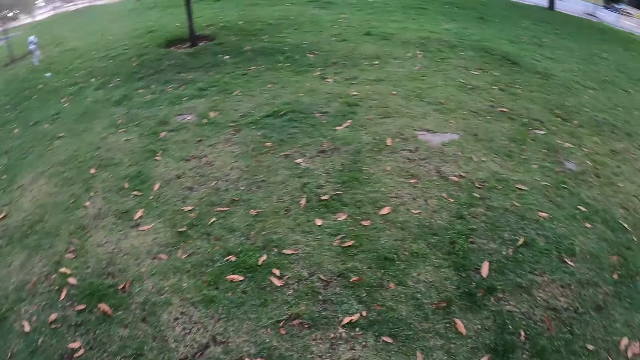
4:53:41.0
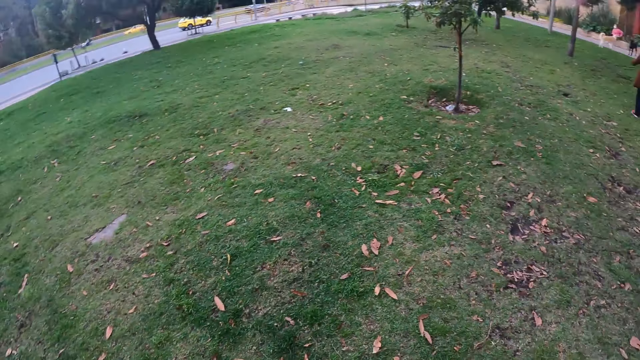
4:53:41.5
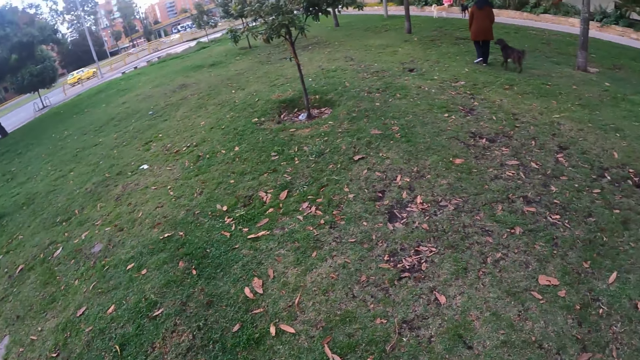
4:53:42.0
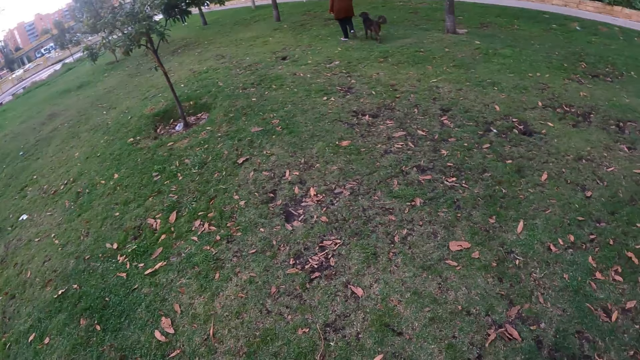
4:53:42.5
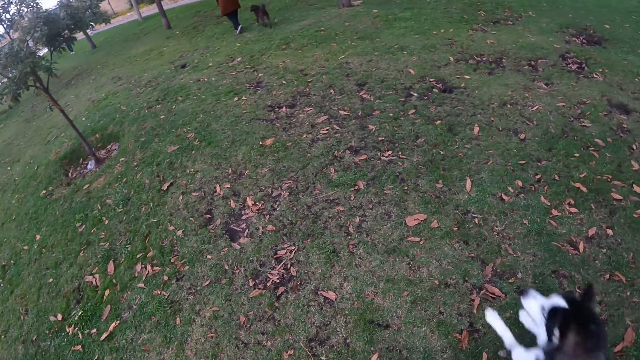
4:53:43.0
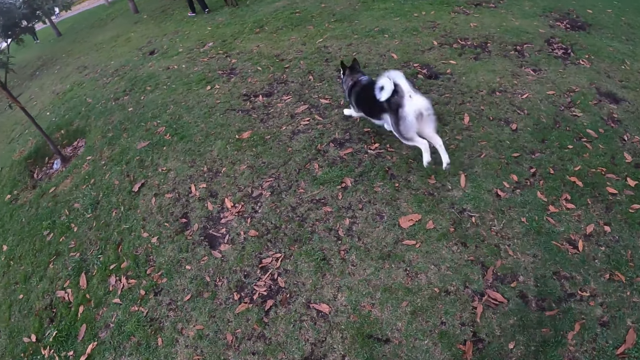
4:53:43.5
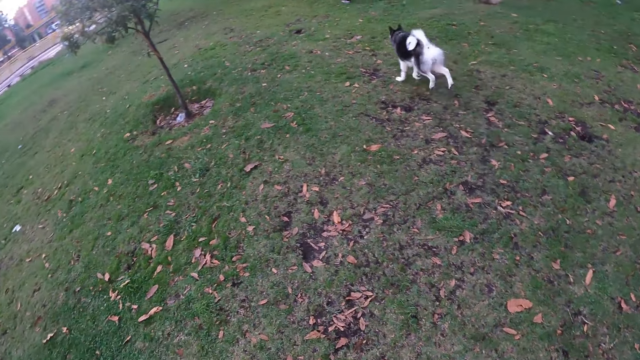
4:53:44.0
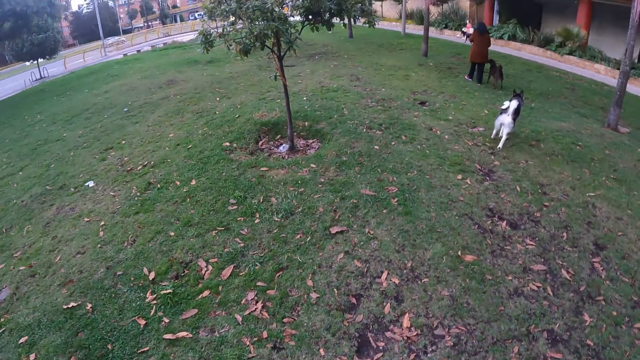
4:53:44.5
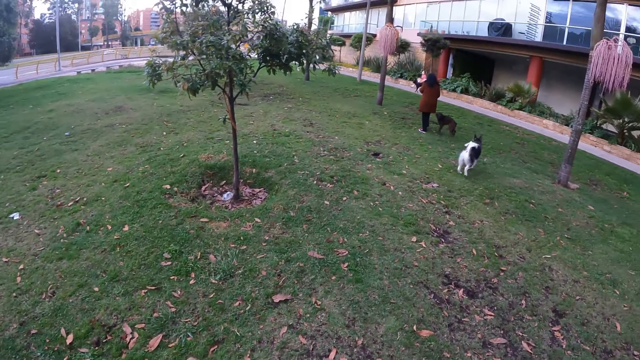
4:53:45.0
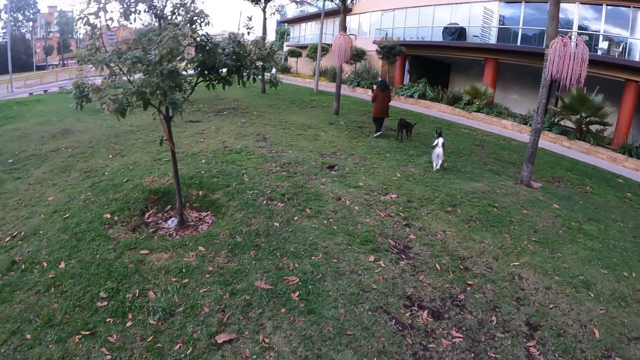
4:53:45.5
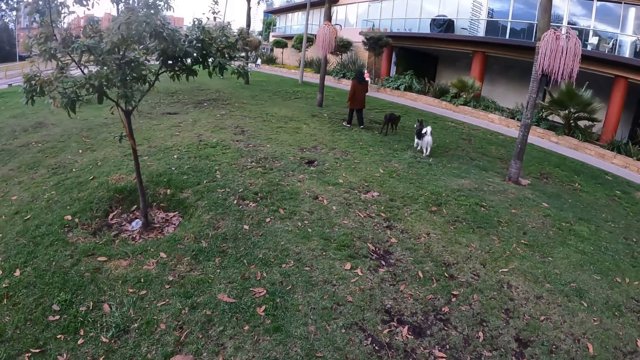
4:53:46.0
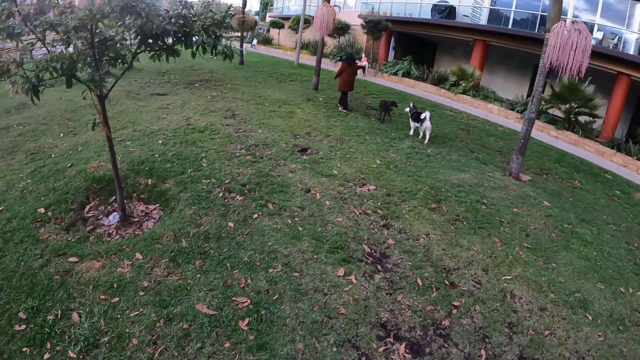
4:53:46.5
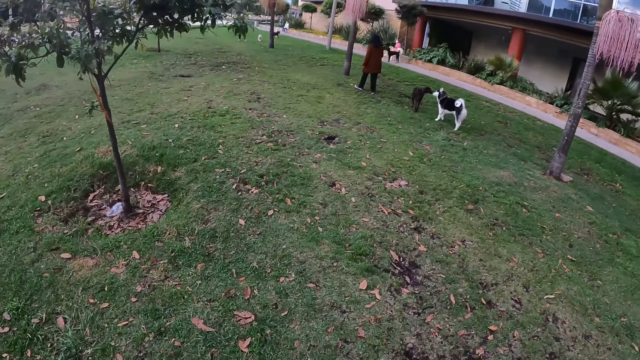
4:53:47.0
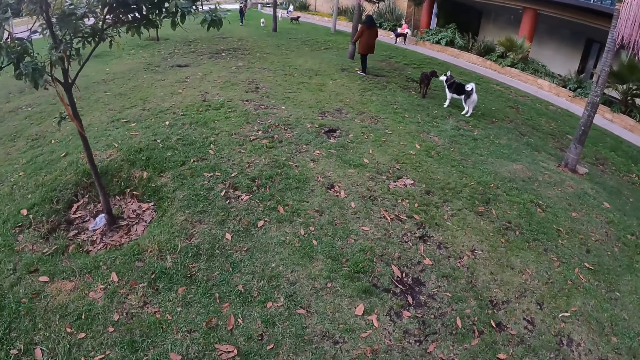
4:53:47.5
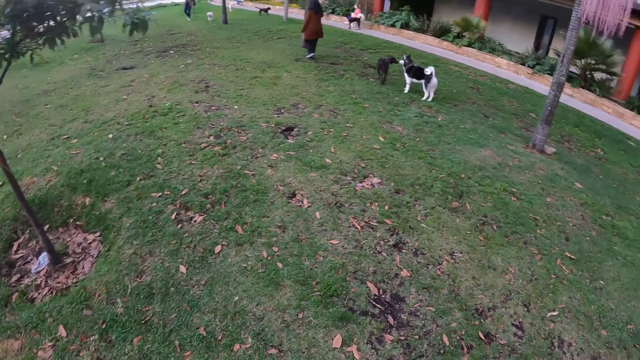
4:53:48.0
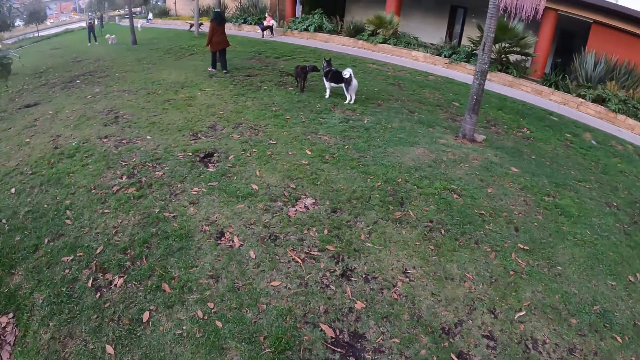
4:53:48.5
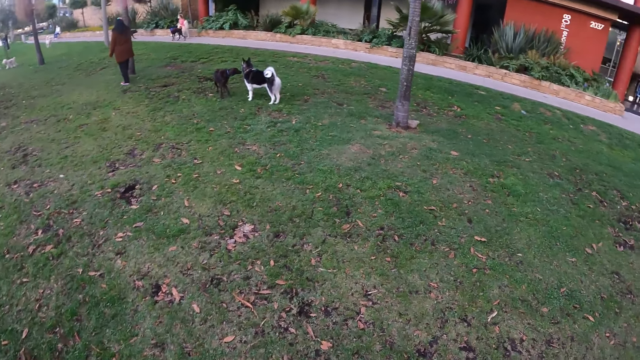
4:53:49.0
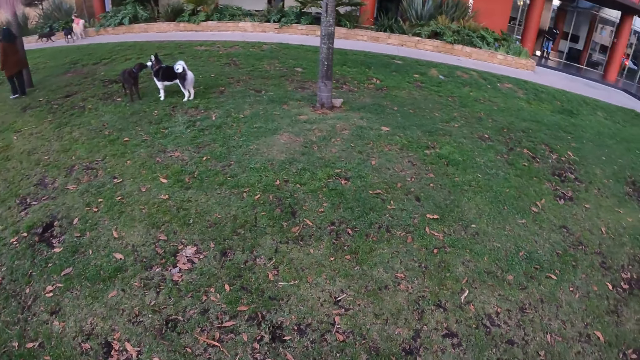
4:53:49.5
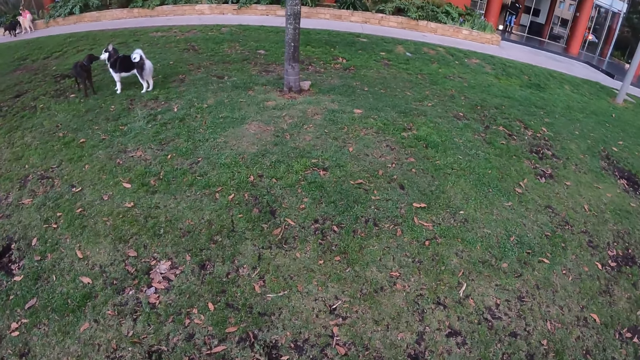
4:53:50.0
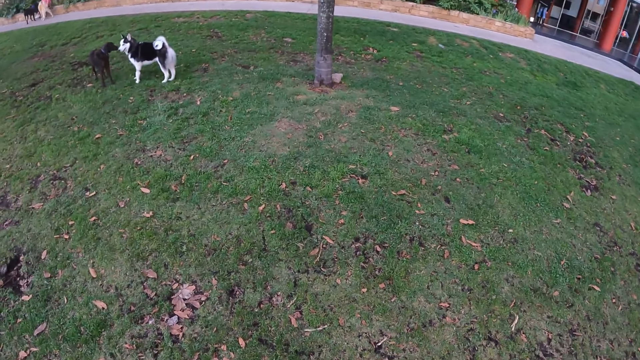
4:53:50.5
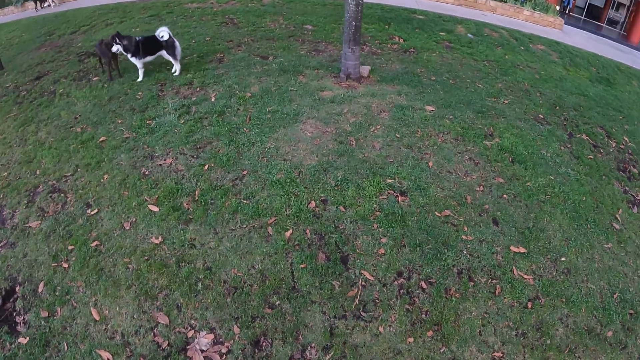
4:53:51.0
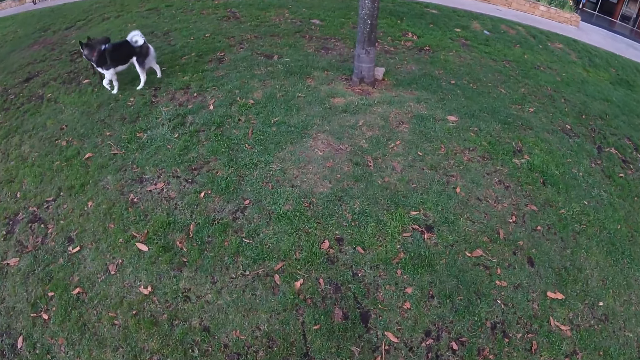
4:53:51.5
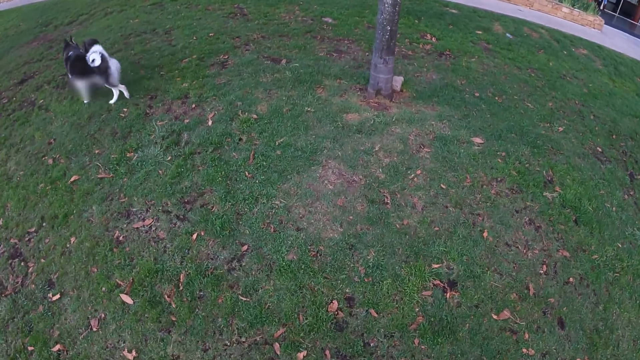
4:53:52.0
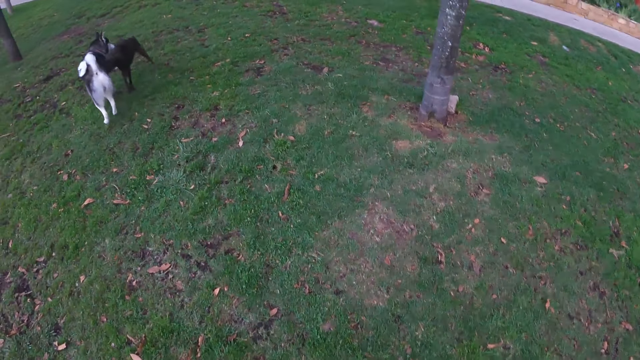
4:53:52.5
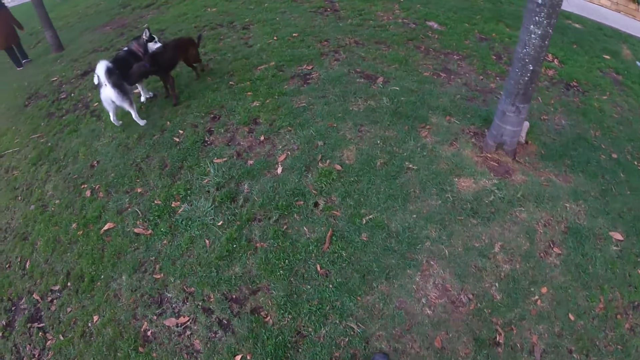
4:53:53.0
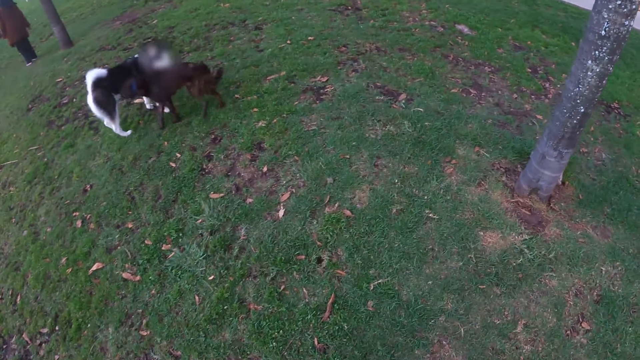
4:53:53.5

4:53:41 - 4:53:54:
Another dog runs past the camera wearer. The camera wearer walks on the grass. The other dog interacts with the first dog. The camera wearer looks at the dogs.

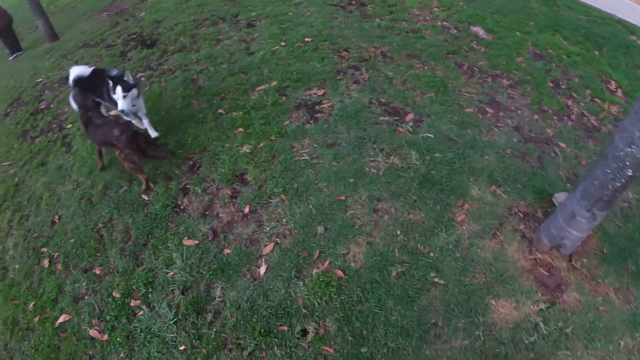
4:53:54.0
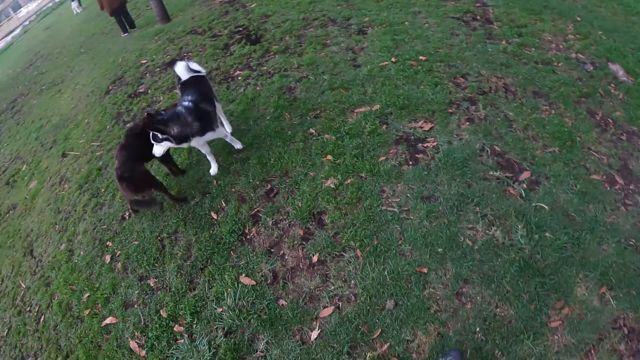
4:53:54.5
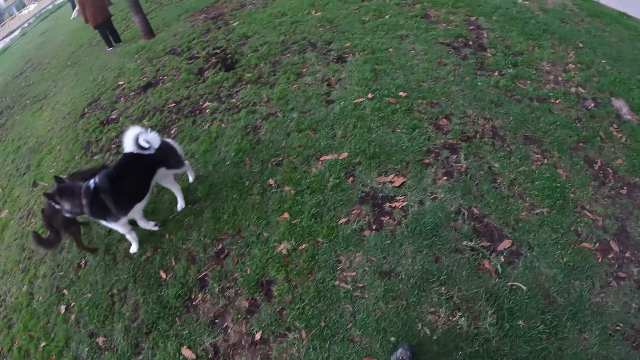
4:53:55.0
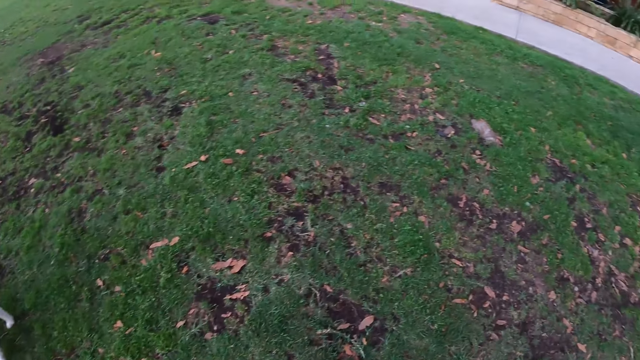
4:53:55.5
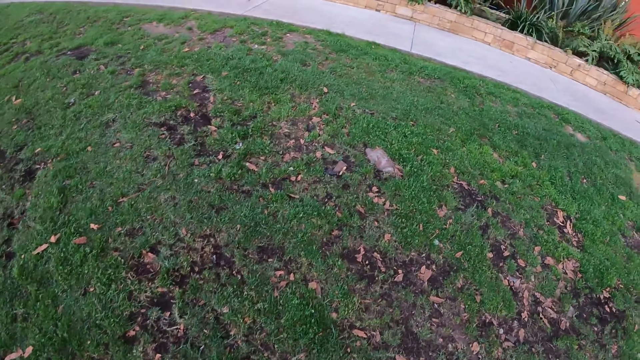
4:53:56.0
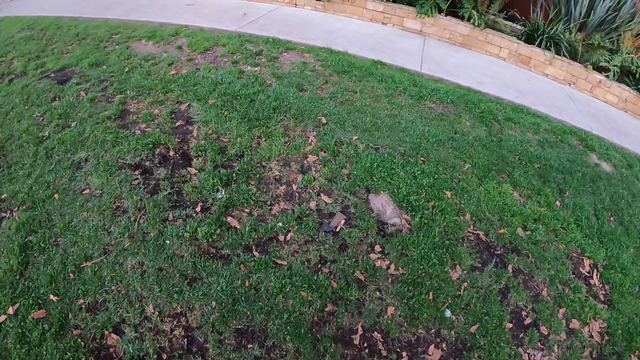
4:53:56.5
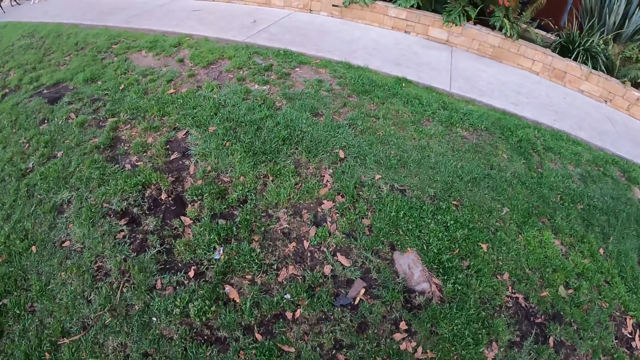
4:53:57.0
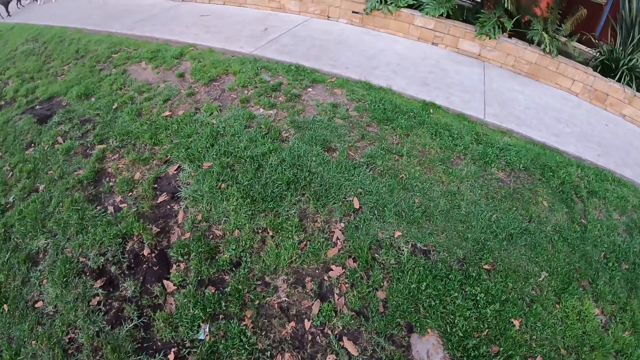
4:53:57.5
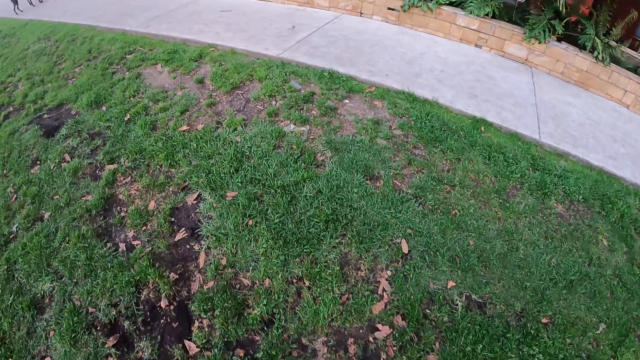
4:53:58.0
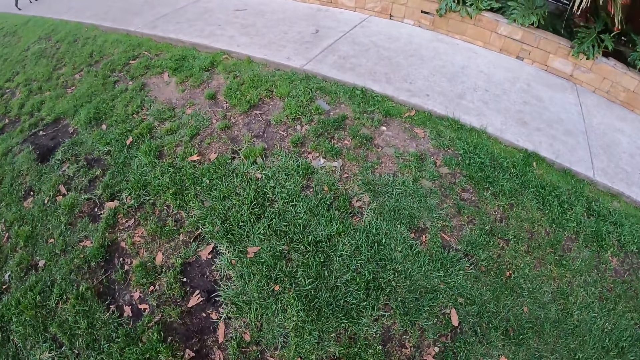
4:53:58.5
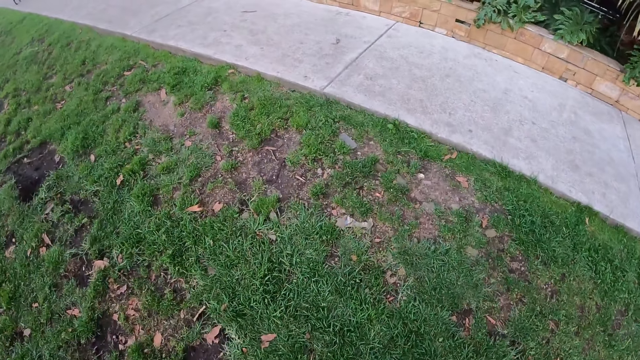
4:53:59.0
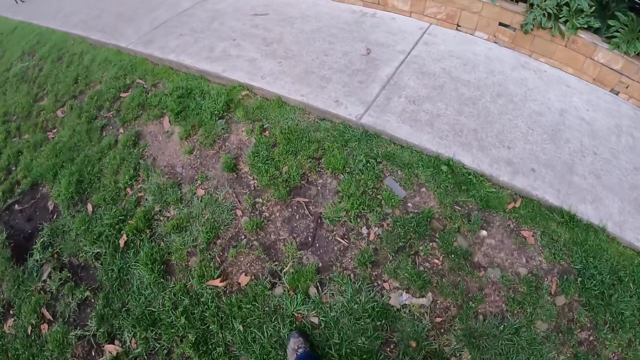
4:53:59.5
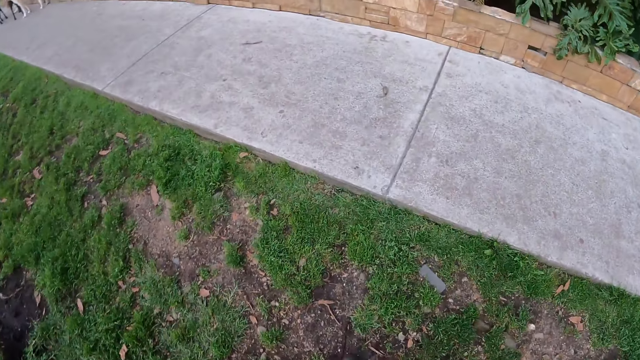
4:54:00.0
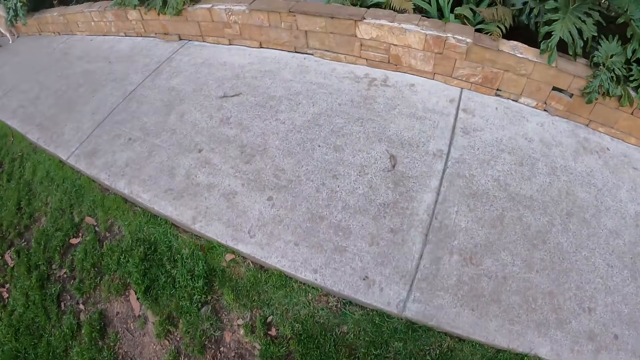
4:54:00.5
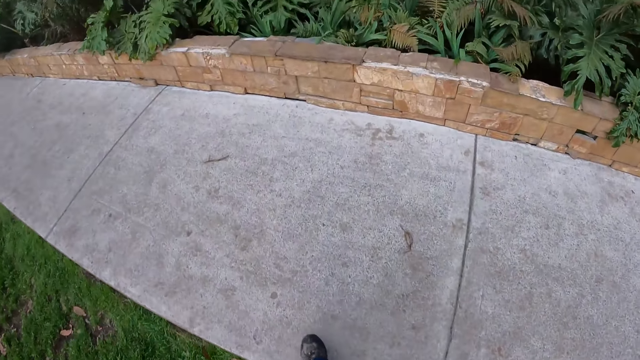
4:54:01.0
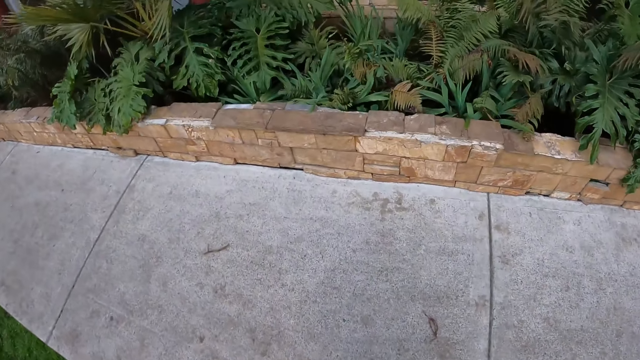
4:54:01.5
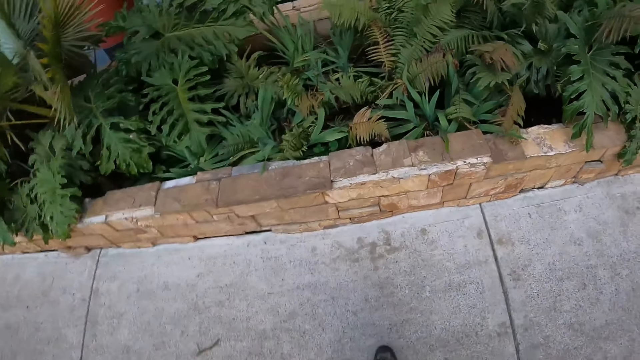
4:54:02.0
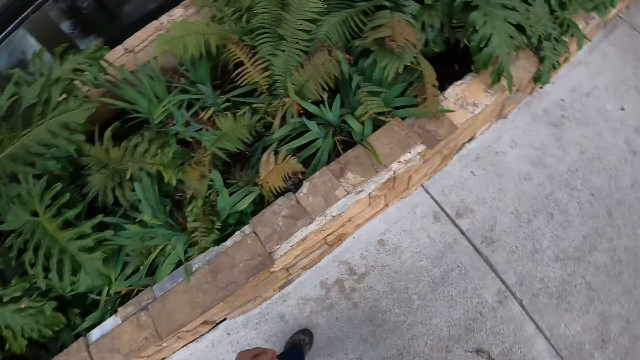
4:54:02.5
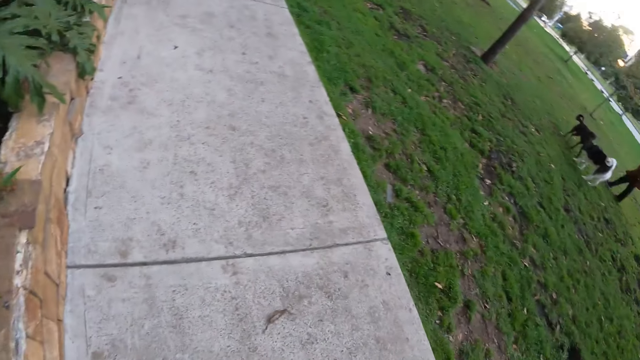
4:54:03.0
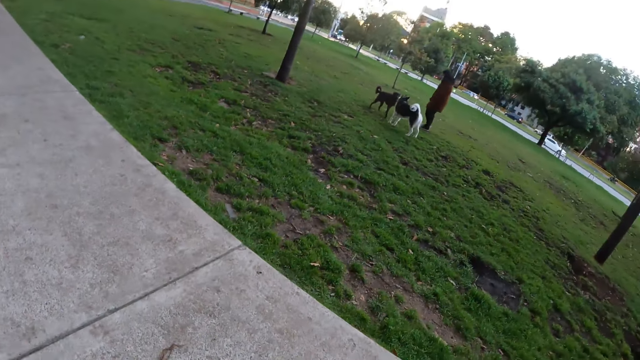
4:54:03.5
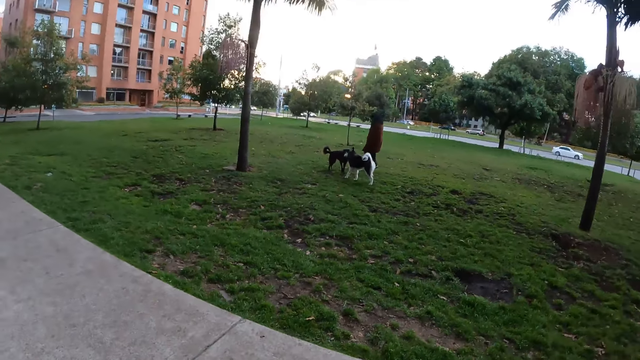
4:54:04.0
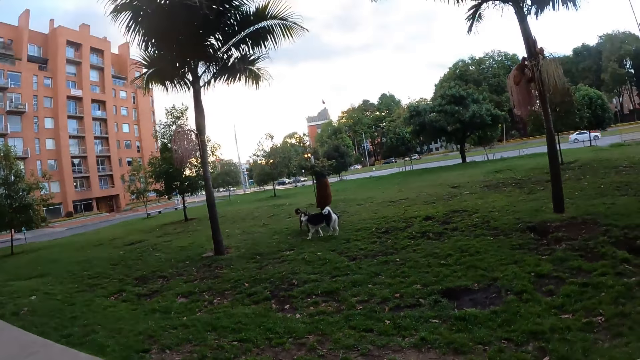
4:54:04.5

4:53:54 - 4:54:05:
The camera wearer looks around the compound. They walk towards a pavement. They walk on the pathway. They sit on the pavement.
